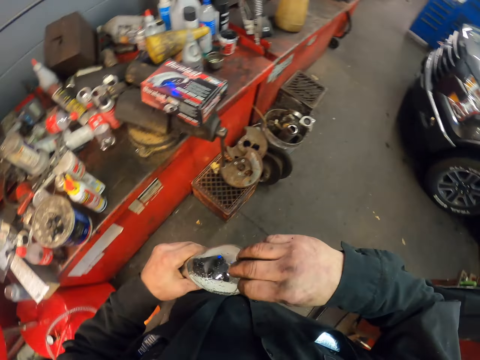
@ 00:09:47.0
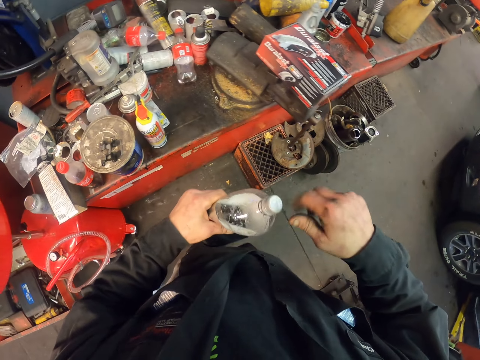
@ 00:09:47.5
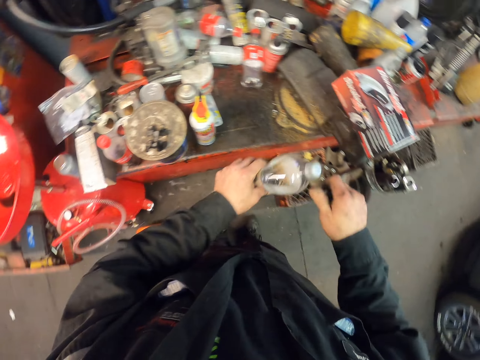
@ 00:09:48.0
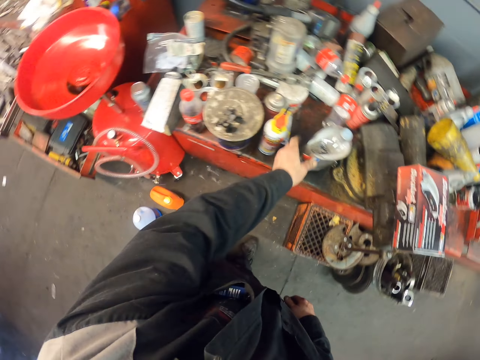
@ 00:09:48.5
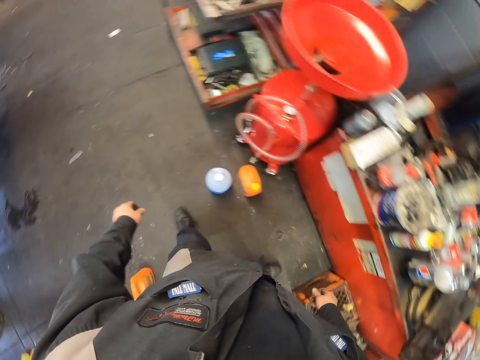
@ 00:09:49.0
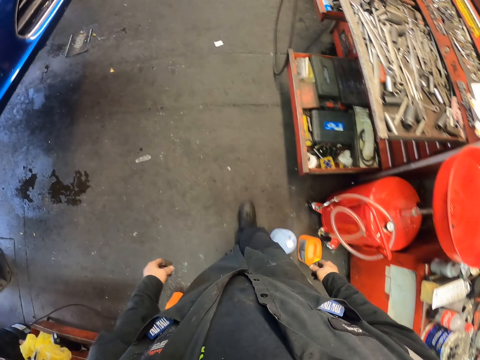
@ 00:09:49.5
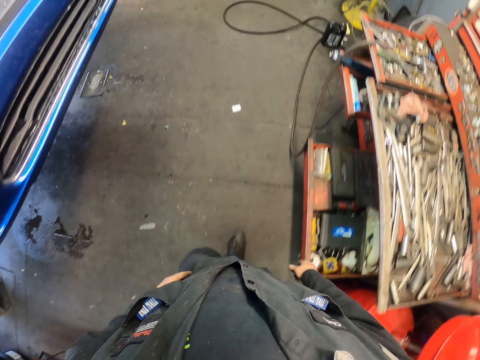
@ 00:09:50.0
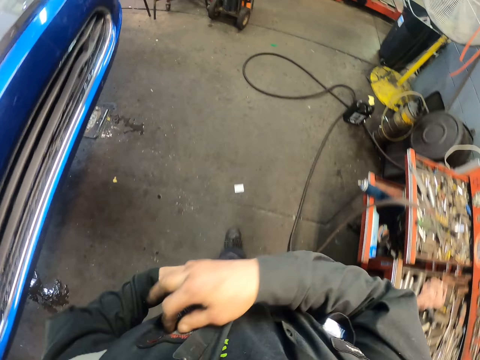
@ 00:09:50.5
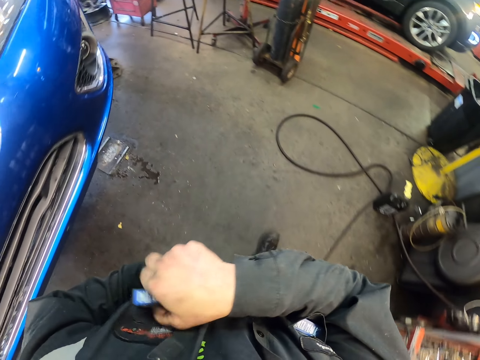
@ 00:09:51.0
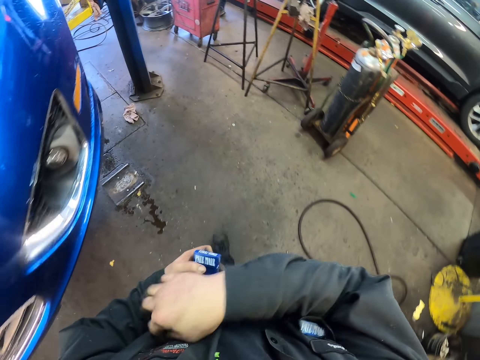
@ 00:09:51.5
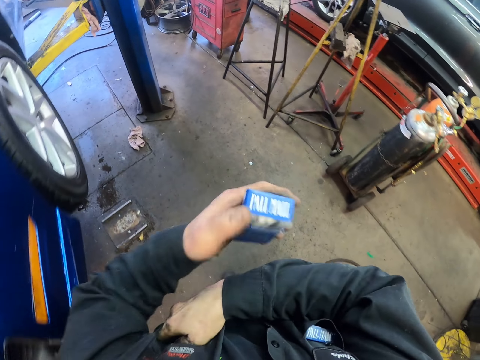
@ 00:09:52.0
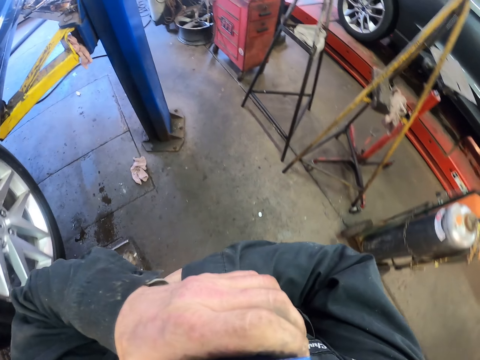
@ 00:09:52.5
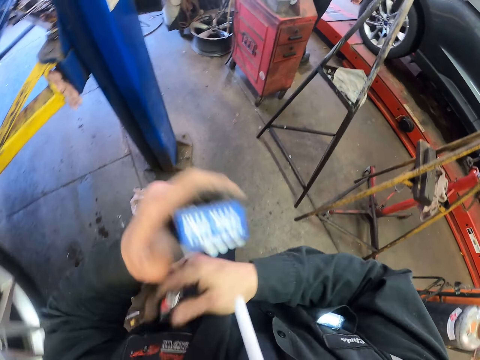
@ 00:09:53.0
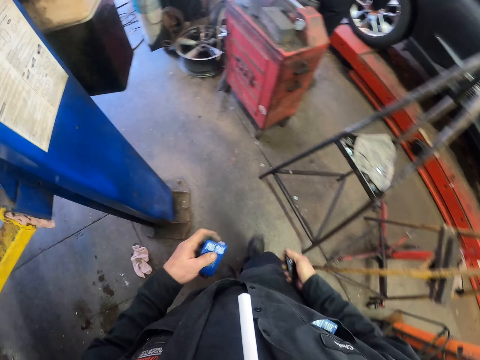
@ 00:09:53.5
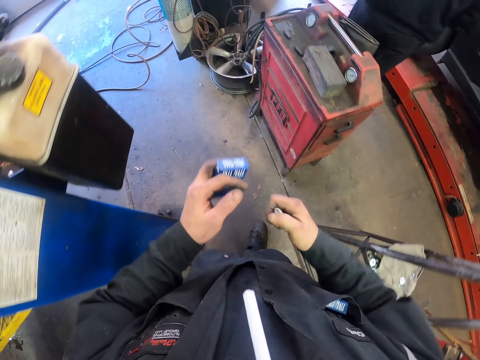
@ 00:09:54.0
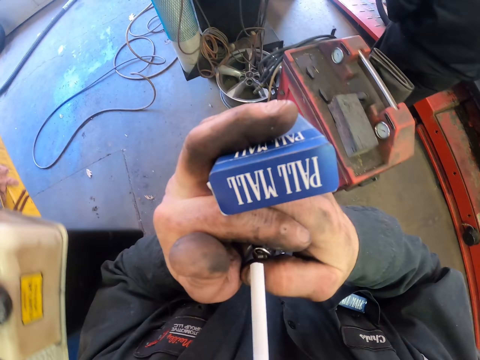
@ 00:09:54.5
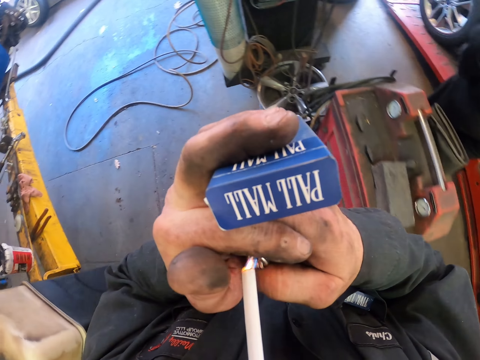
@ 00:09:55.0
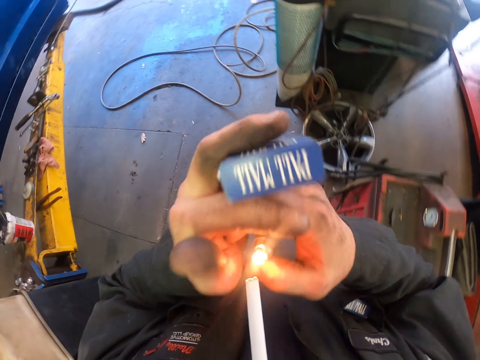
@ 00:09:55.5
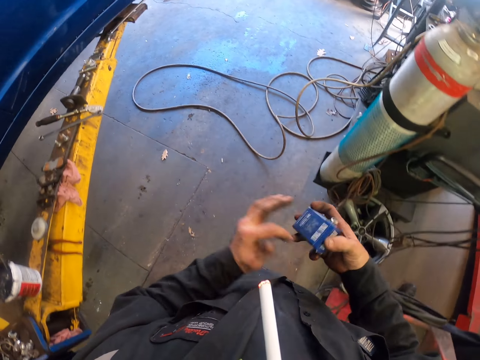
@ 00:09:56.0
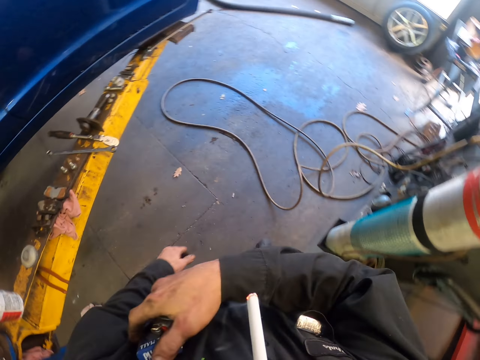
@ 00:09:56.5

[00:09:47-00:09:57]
The camera wearer closes the Pepsi drink. They put the Pepsi drink on the desk. They turn around. They walk around. They pick a packet of cigarettes in the pocket. They pick a lighter in the pocket. They pick a cigarette in the packet. They lift hands. They light the cigarette with the lighter. They pick the packet of cigarettes with the other hand.

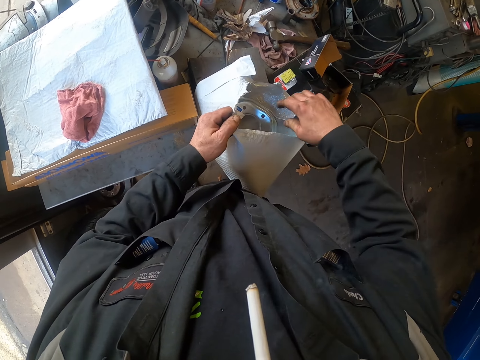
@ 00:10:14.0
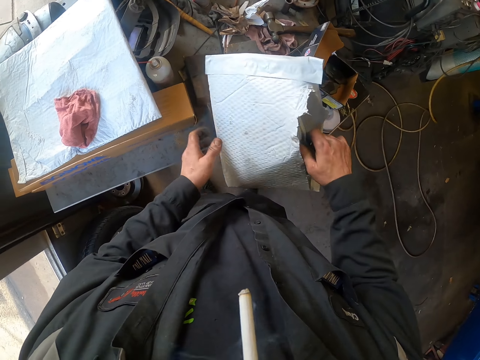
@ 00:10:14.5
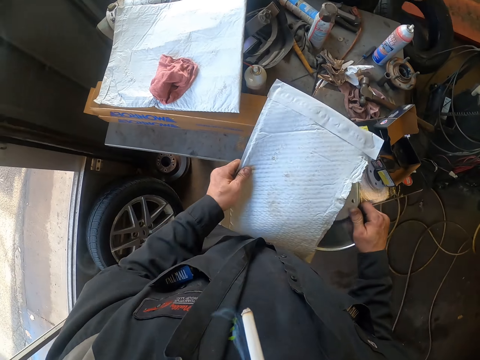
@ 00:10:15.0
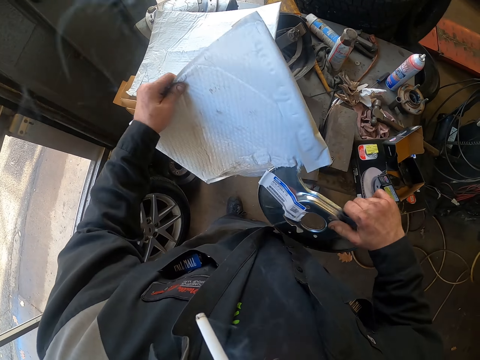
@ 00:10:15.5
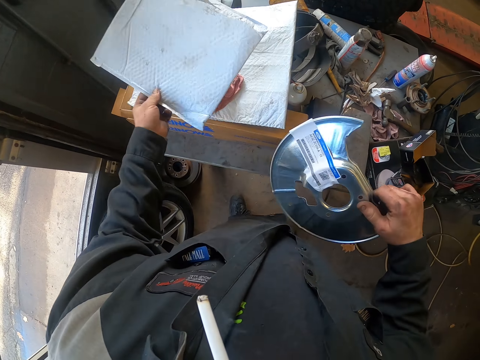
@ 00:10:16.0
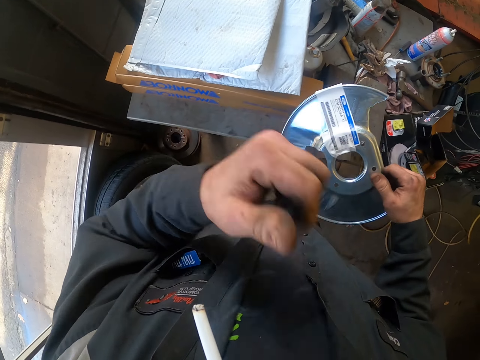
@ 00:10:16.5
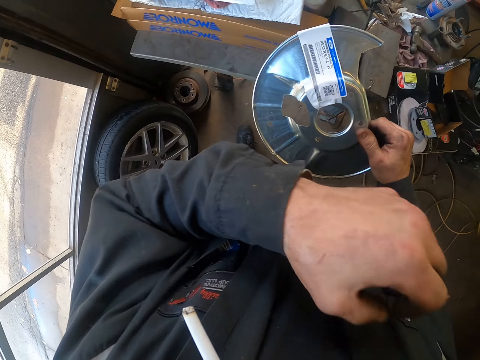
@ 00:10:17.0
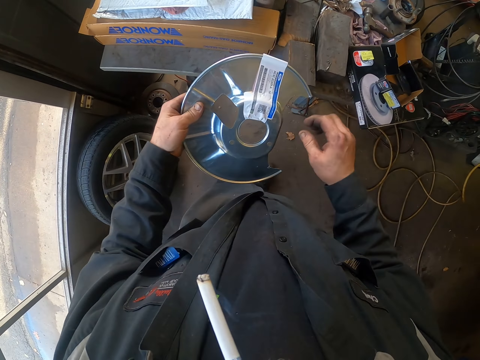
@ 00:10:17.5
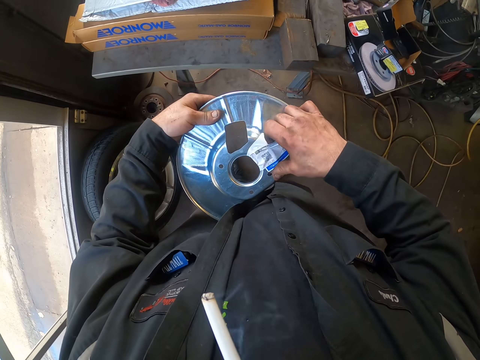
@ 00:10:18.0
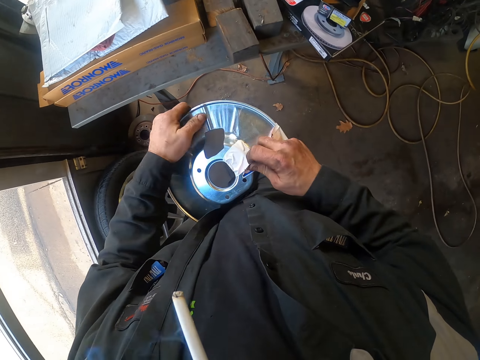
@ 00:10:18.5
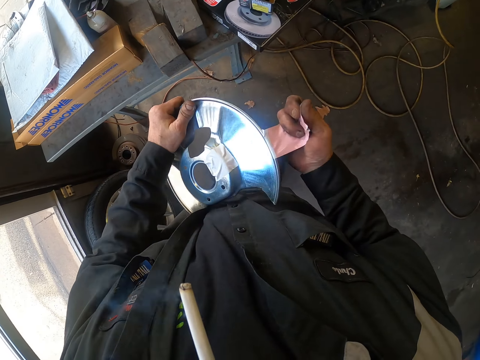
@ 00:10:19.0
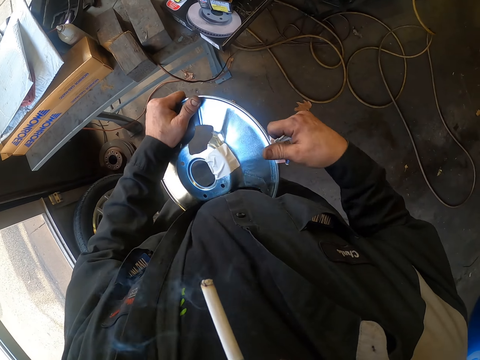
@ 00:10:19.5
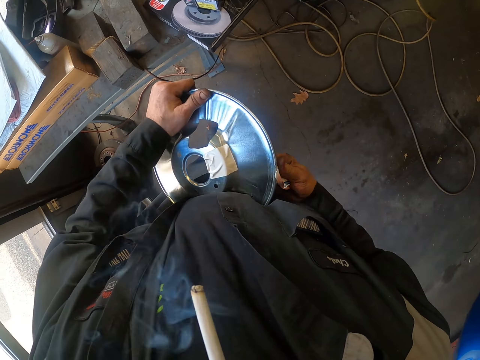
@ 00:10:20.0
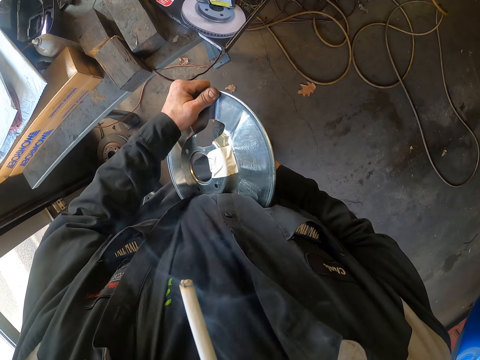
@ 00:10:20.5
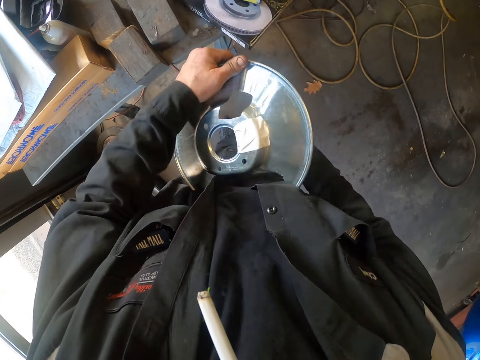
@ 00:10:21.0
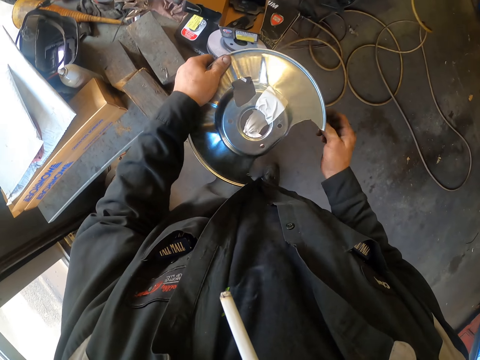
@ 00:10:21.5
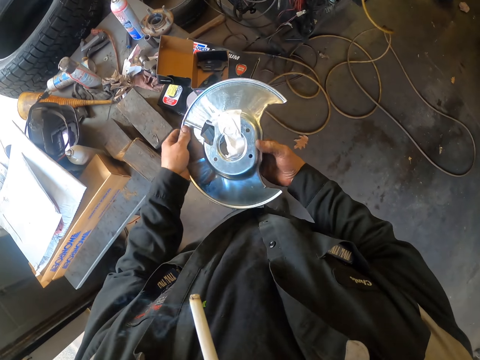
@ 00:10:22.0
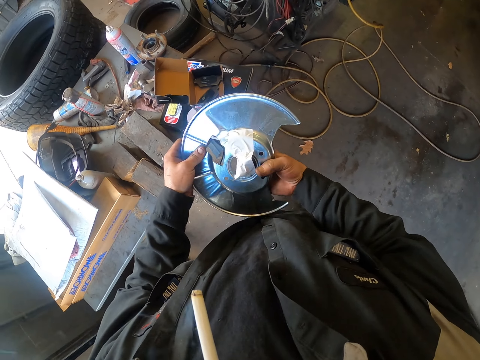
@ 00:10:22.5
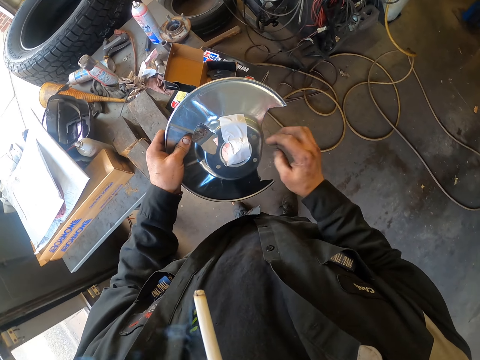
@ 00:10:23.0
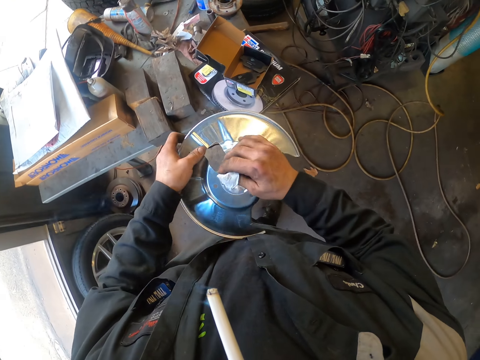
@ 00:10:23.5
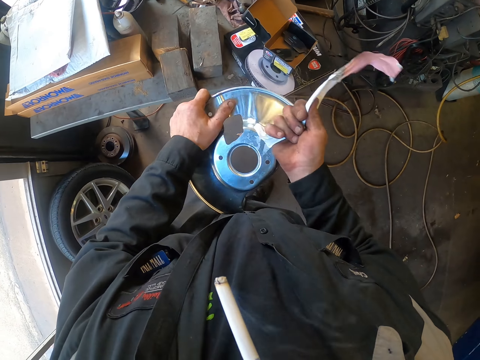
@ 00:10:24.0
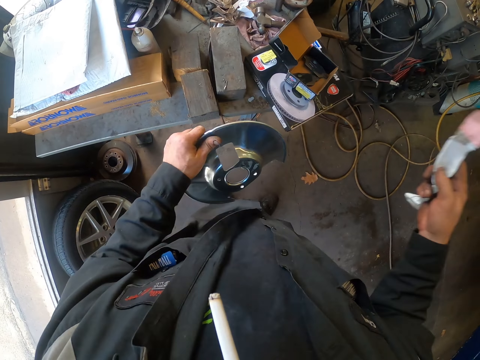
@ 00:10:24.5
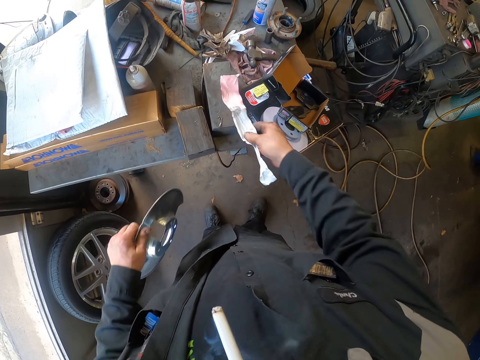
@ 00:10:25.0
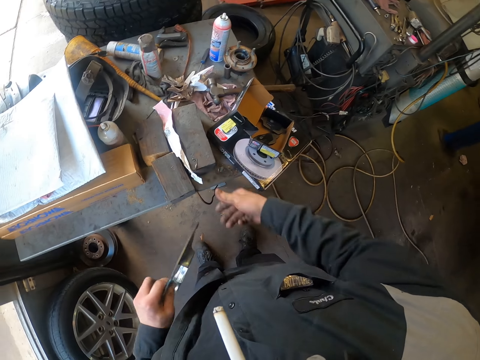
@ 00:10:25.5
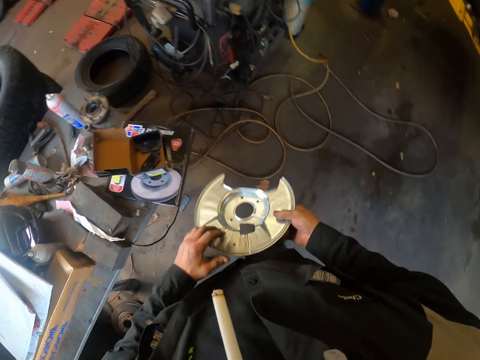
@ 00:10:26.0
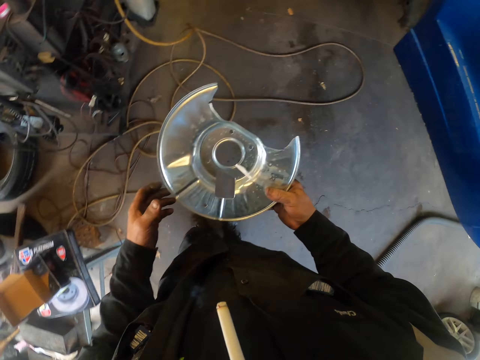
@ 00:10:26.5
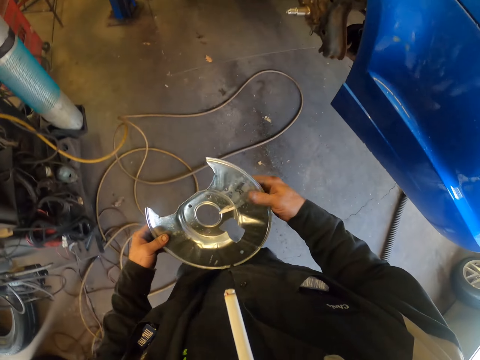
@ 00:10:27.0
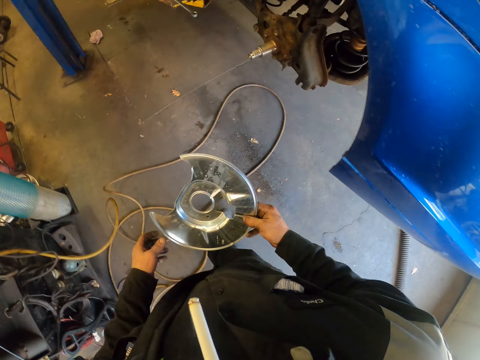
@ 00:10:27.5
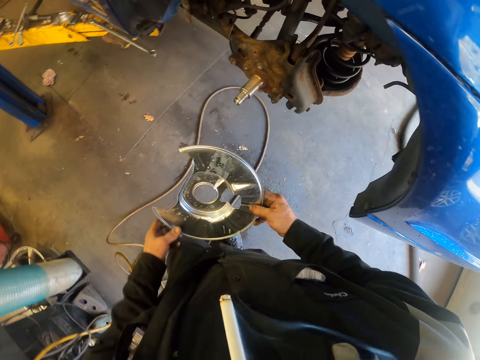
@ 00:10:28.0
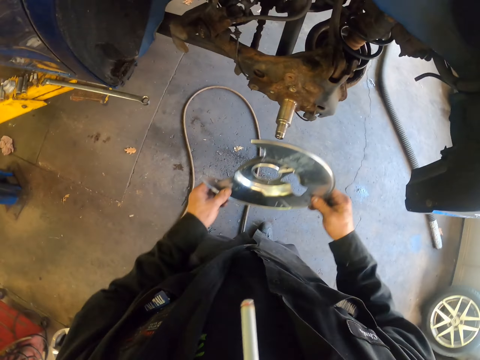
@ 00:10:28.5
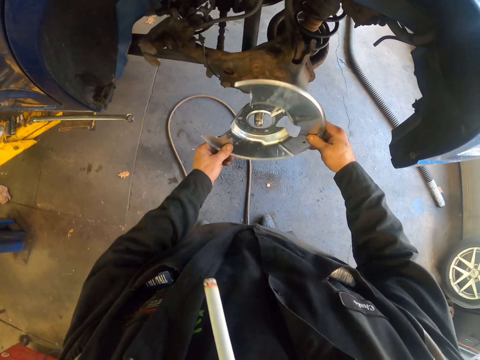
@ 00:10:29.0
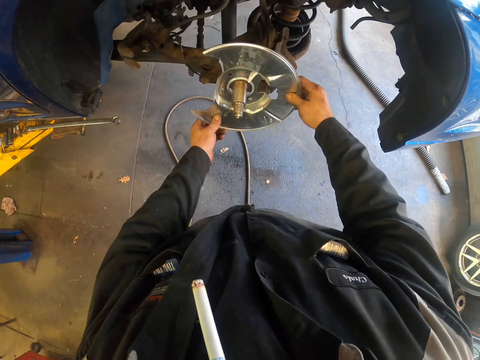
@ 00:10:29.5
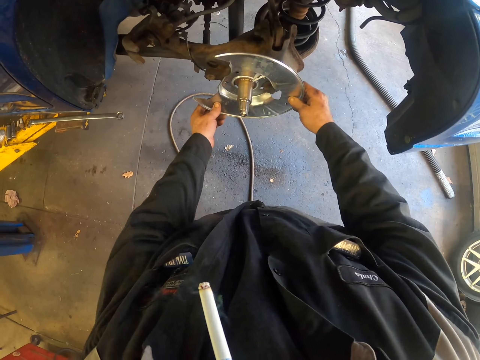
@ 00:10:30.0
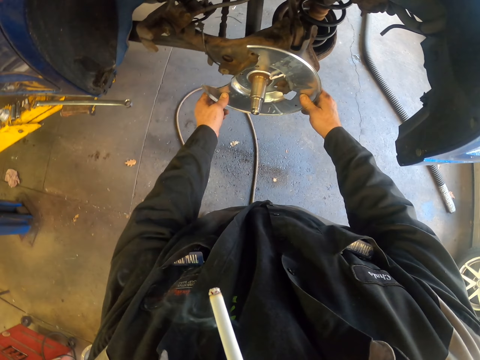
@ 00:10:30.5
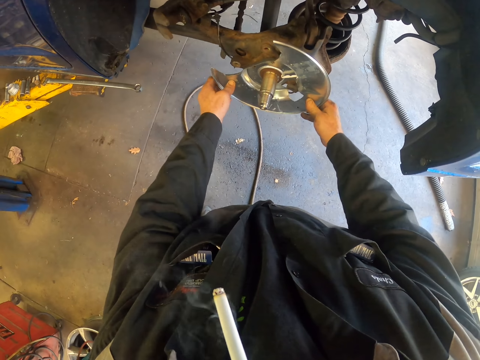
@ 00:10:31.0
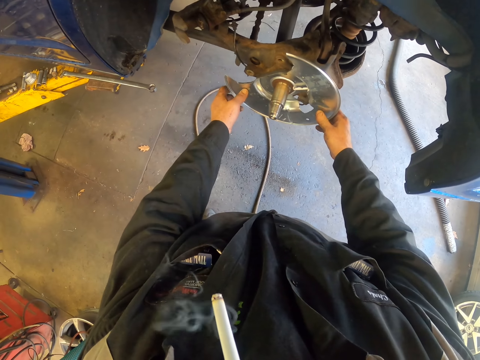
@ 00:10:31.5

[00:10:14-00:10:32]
The camera wearer removes the brake shield from the paper bag or package. They put the package paper on the table. They scratch their face. They remove the sticker on the brake shield. They put the sticker on the table. They pick the shield with the other hand. They walk around. They fit the brake shield to the spindle steering knuckle.
